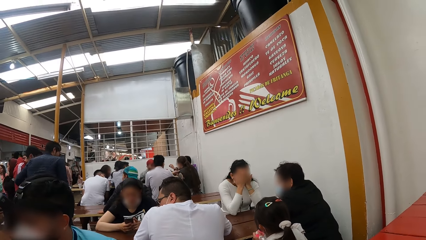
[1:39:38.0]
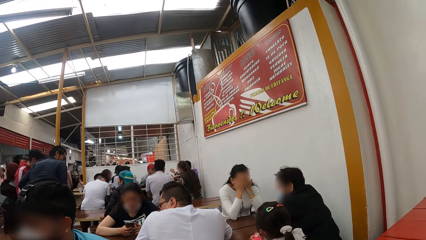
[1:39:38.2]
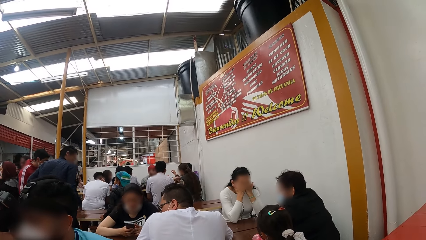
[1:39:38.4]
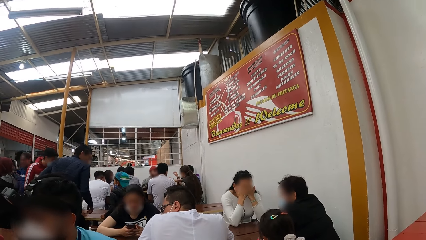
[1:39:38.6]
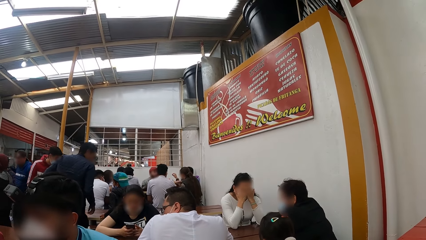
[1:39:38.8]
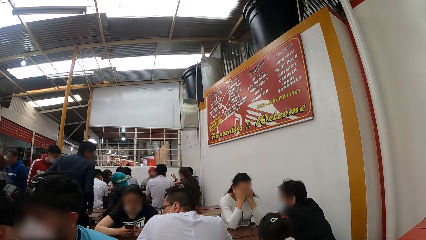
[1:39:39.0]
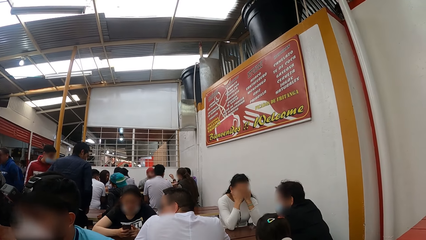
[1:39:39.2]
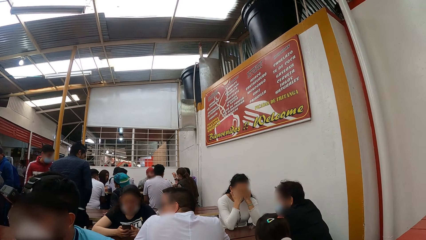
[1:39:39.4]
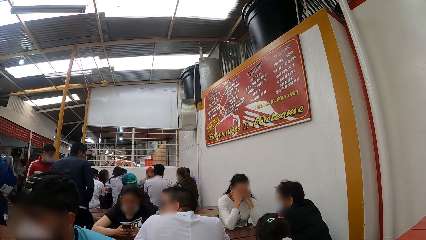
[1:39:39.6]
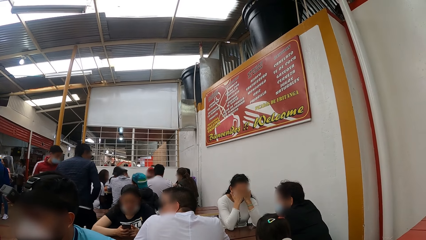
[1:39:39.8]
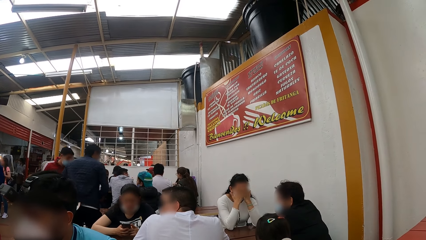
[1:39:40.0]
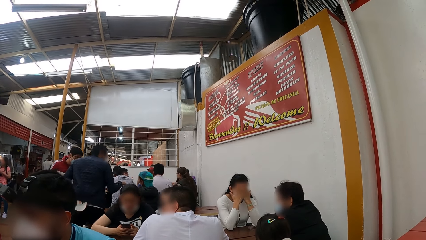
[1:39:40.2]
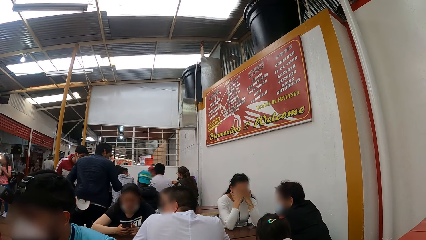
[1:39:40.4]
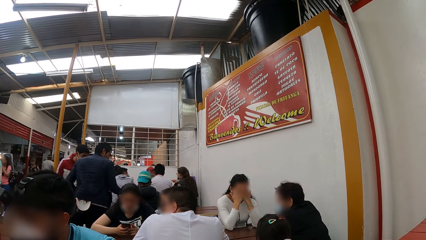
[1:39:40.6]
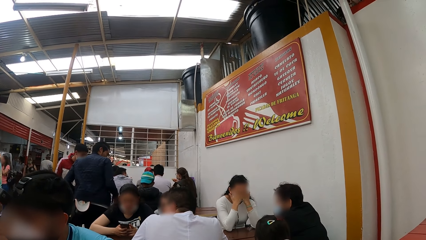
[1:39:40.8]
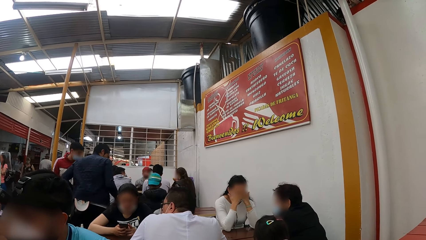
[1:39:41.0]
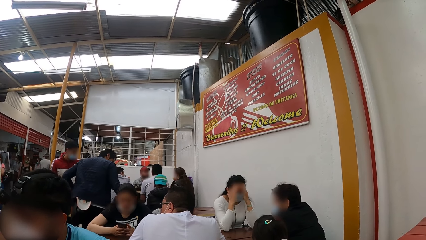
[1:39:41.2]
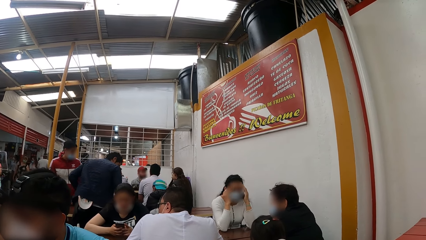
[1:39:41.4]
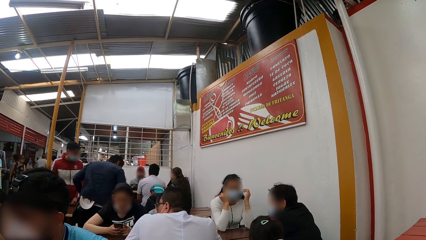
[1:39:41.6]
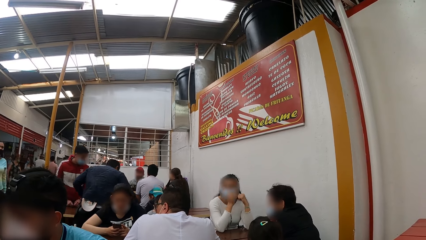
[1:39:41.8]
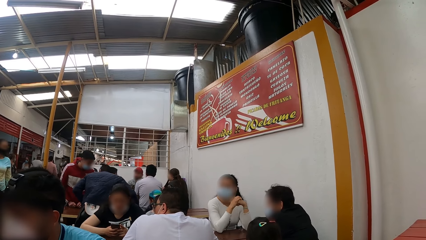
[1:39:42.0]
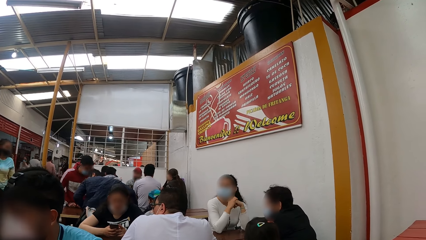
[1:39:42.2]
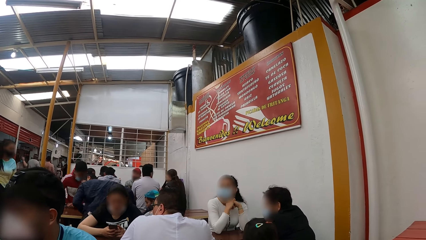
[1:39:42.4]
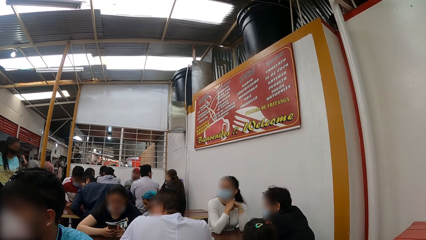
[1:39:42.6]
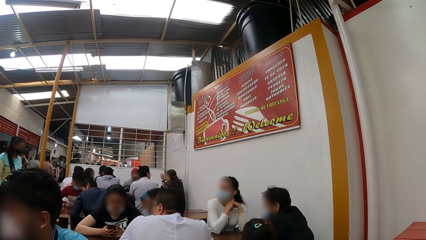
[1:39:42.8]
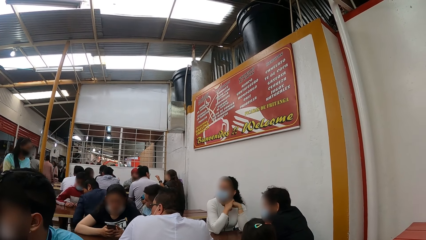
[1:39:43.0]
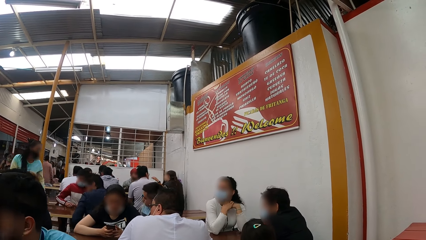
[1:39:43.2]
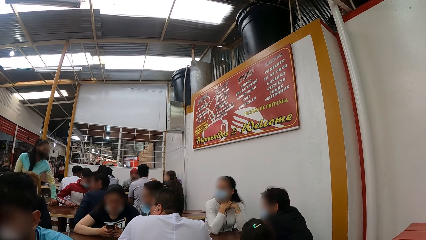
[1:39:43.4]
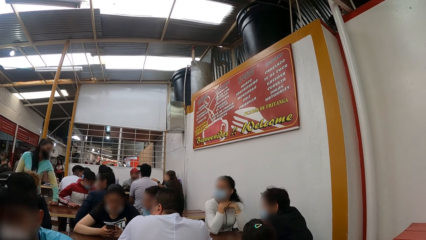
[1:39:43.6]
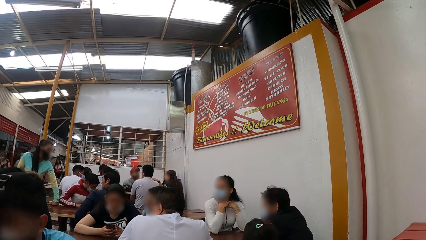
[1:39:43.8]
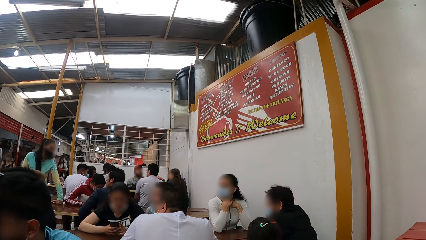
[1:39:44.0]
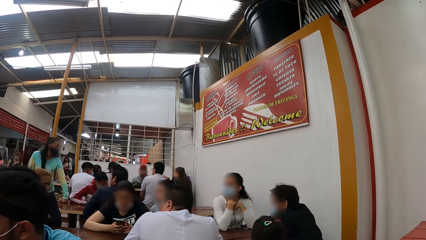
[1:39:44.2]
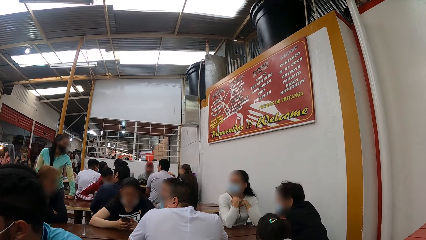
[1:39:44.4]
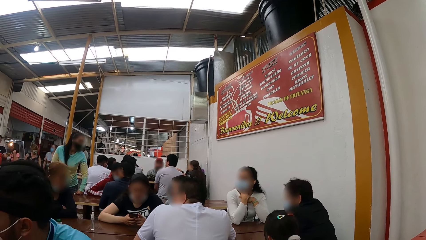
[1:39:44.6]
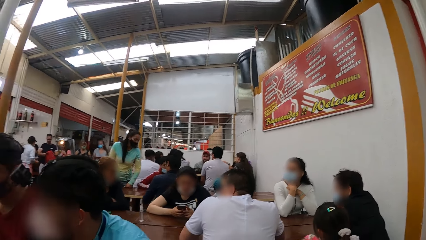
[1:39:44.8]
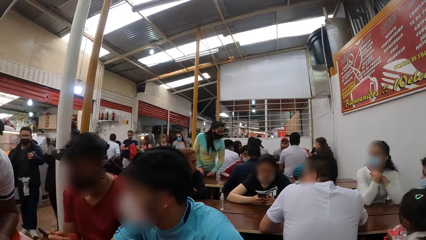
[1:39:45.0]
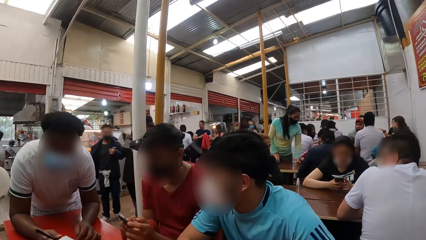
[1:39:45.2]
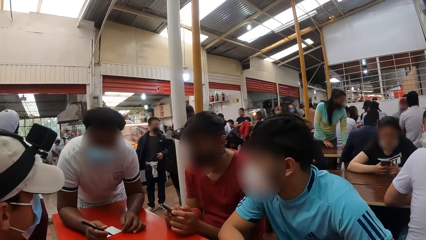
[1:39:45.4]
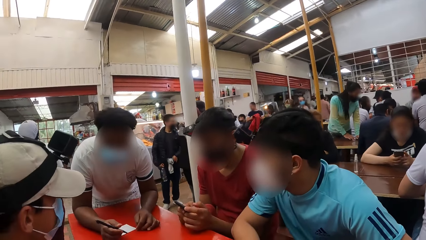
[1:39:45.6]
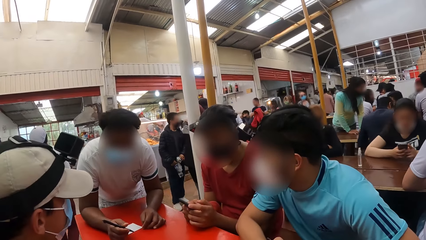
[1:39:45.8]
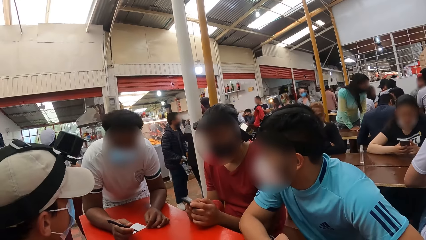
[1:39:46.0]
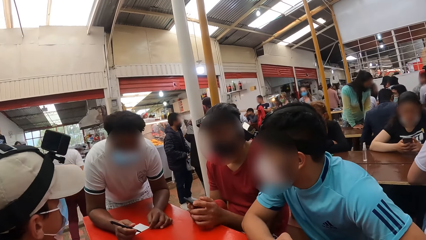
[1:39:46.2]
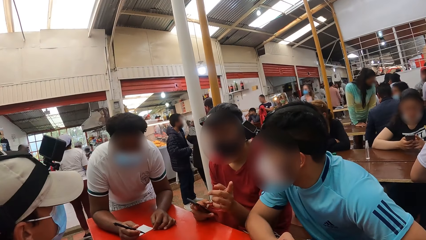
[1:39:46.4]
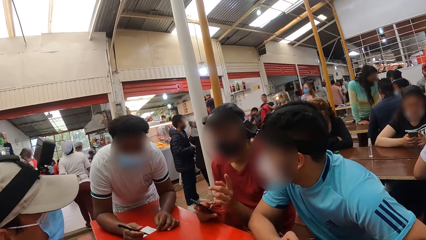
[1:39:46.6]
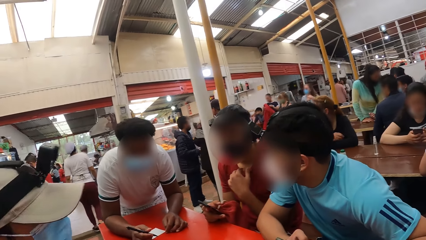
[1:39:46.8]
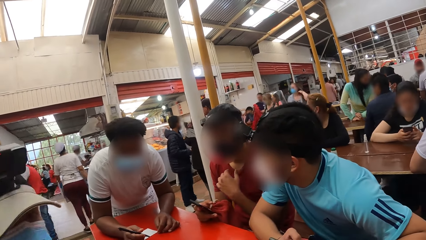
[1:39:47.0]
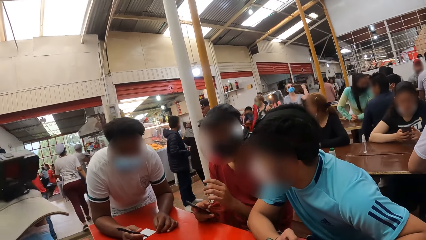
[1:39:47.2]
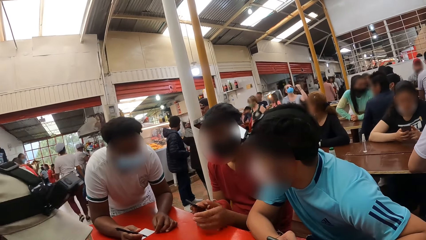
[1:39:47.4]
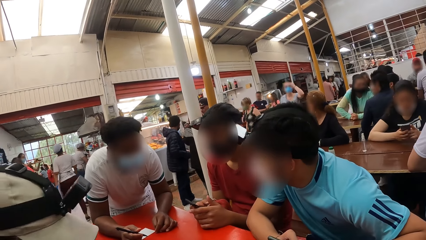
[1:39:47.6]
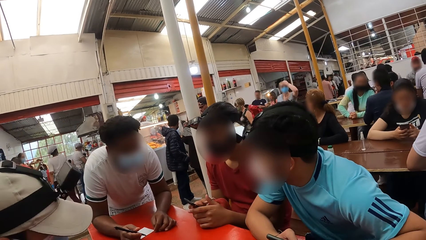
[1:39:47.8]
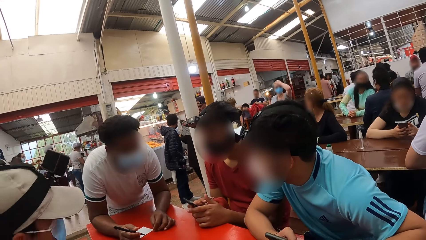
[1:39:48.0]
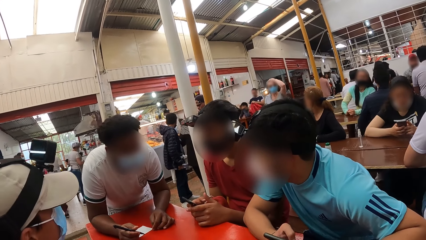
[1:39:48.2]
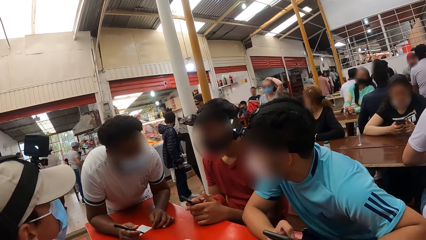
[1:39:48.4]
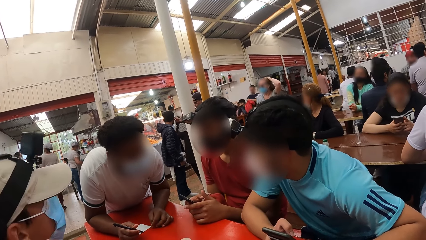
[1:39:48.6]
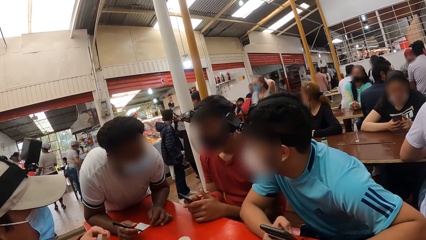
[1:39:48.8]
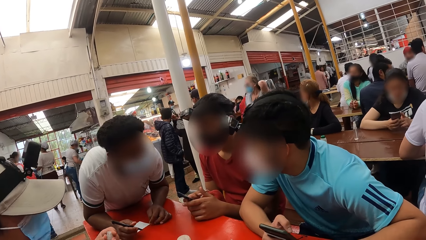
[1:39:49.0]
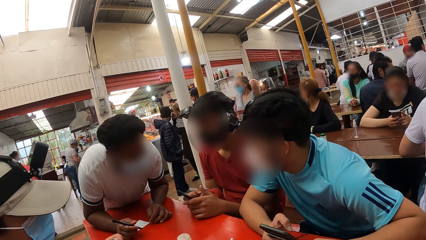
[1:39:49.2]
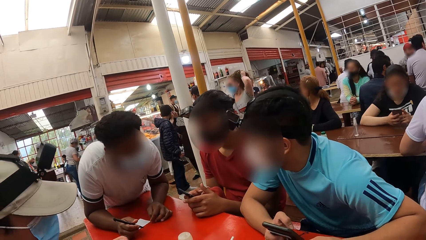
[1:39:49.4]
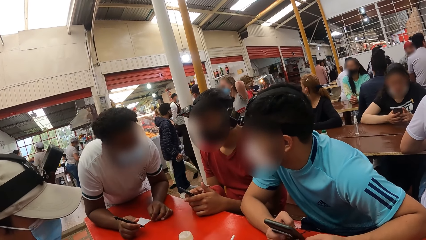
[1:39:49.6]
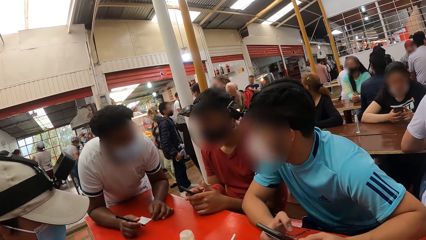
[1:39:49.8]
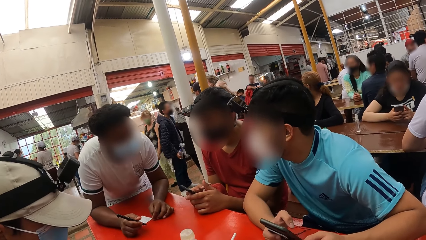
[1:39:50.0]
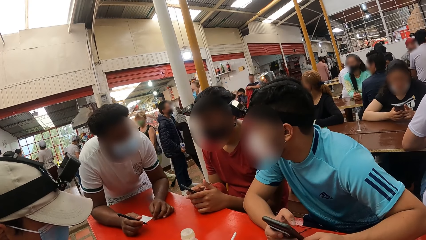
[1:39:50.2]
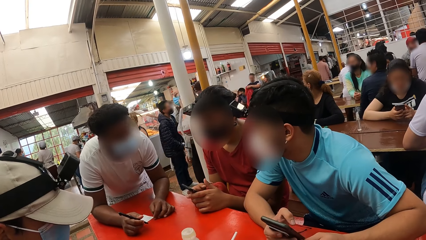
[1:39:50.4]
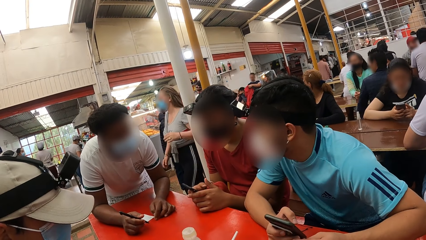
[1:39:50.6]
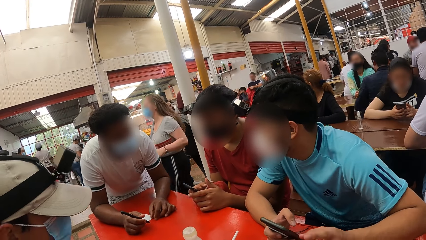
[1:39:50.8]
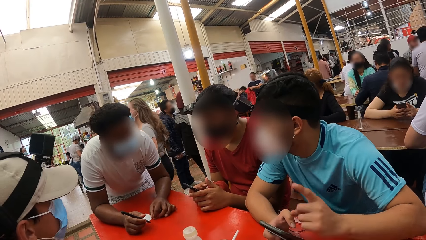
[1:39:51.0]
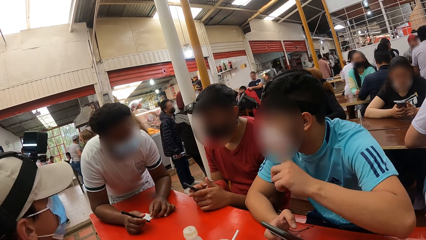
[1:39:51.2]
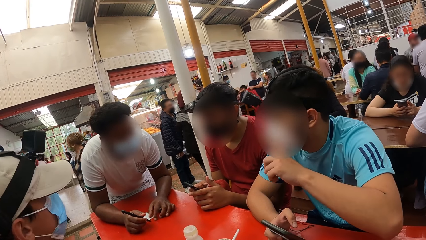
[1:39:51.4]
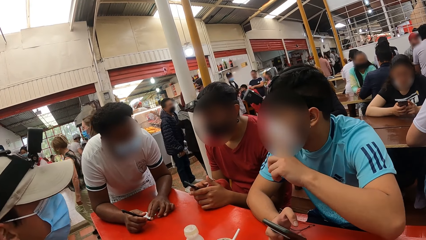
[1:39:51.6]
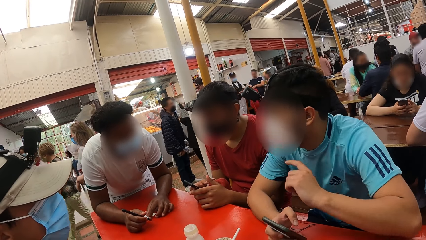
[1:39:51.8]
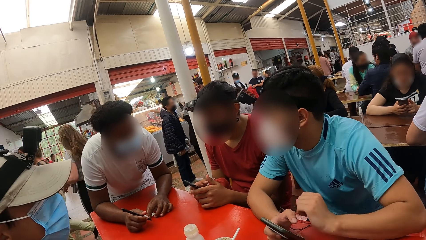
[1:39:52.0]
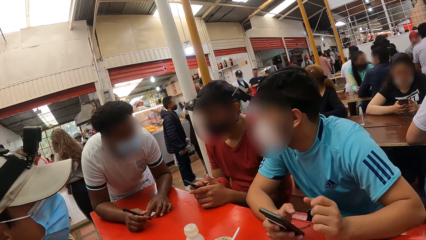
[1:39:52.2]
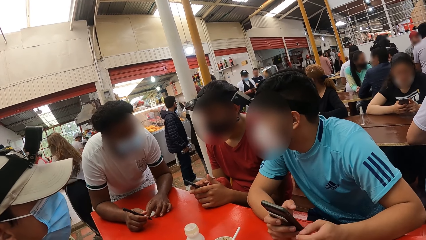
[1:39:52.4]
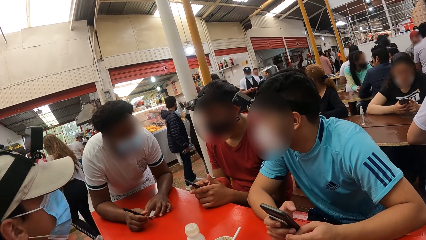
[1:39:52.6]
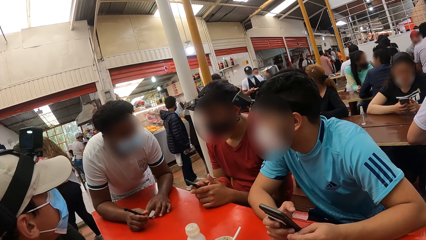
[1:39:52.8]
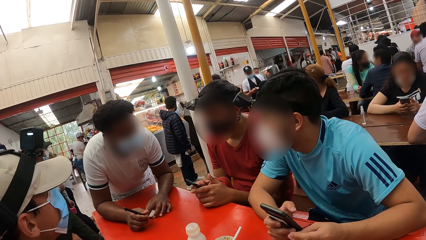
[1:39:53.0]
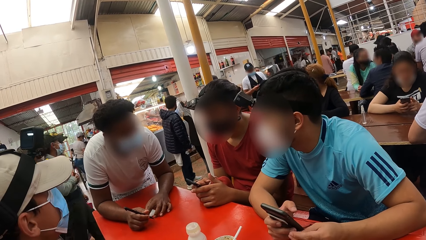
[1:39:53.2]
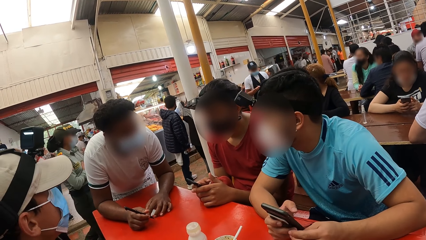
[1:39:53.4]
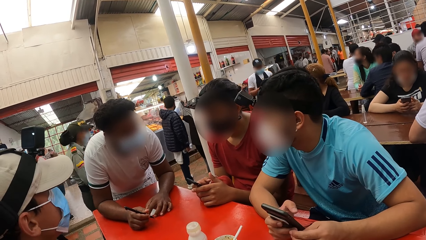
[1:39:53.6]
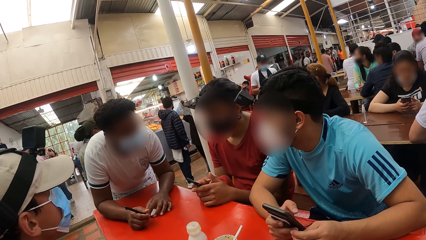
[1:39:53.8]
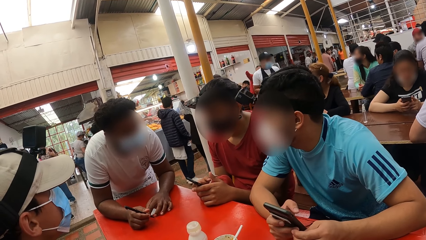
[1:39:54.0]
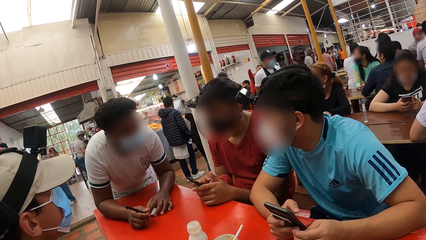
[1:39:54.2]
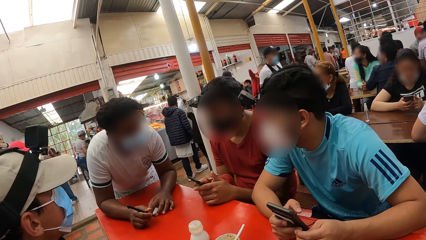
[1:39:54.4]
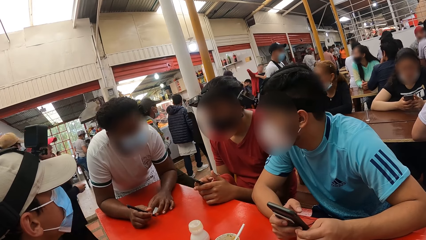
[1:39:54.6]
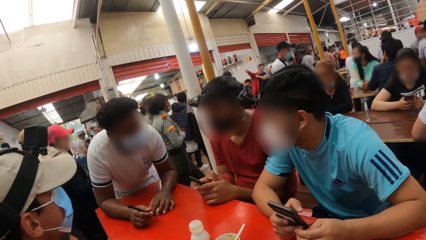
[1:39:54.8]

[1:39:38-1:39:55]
A man operates a phone in his hands and gestures with his left hand. A waiter takes the orders. Another man converses with the waiter. The other man touches his face with his left index finger.
